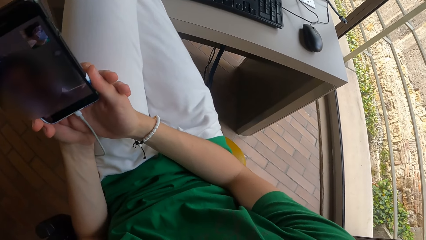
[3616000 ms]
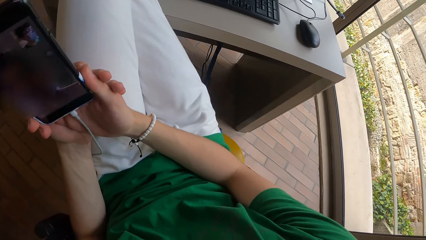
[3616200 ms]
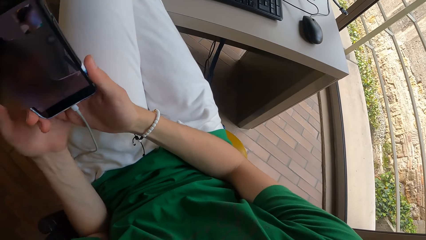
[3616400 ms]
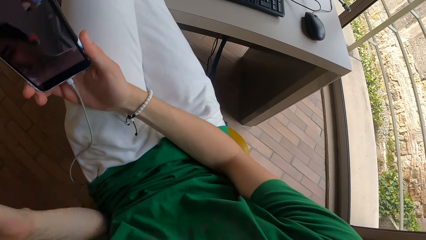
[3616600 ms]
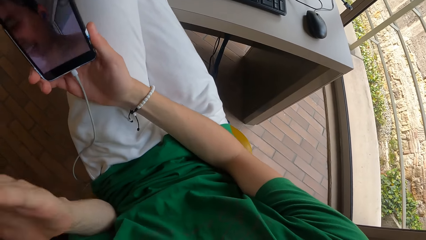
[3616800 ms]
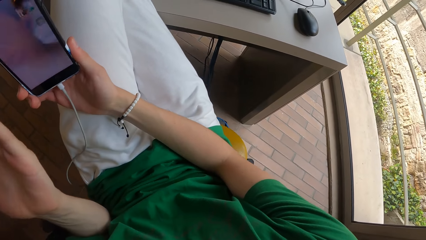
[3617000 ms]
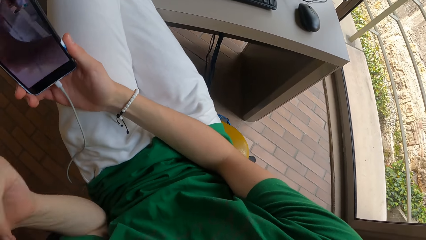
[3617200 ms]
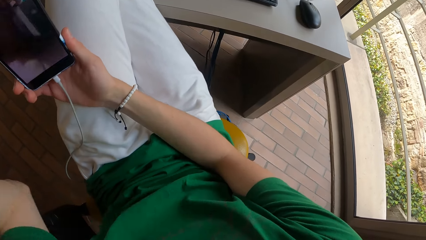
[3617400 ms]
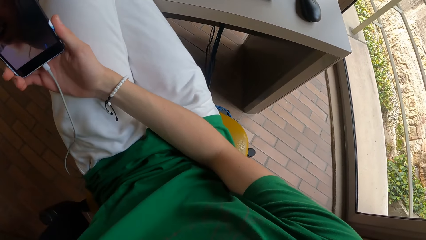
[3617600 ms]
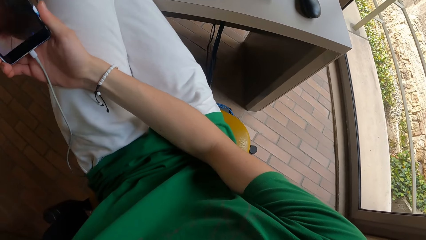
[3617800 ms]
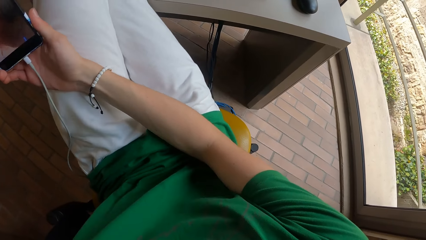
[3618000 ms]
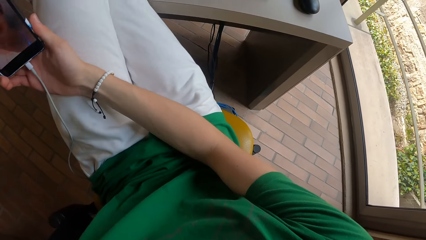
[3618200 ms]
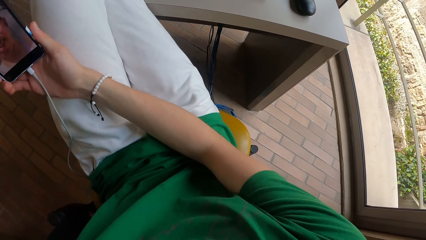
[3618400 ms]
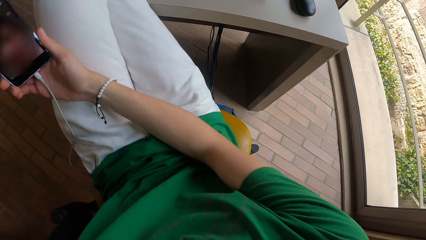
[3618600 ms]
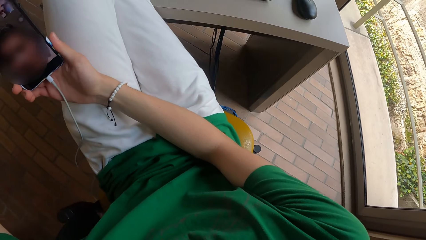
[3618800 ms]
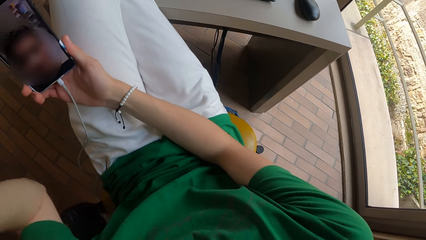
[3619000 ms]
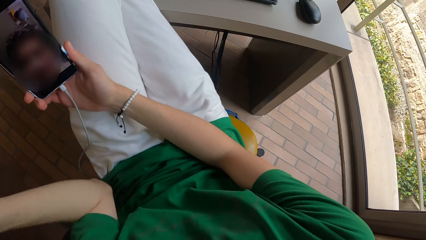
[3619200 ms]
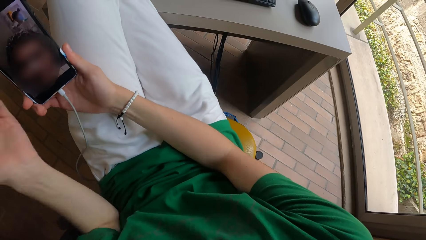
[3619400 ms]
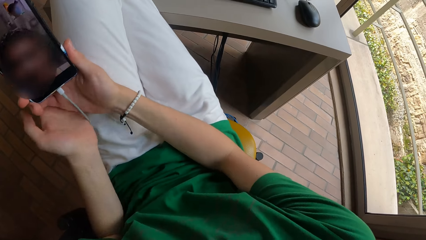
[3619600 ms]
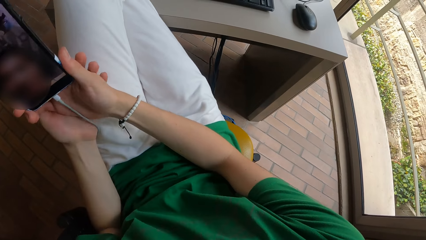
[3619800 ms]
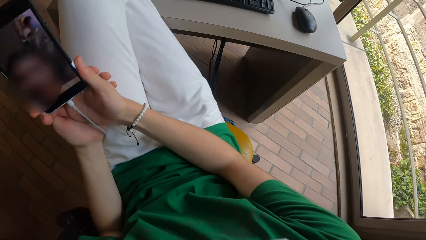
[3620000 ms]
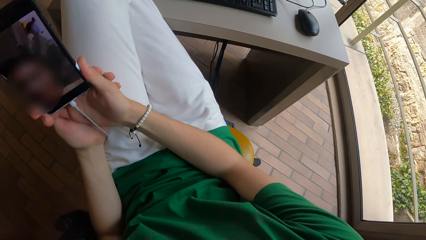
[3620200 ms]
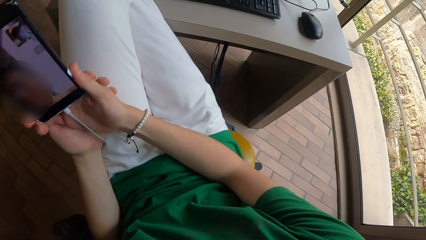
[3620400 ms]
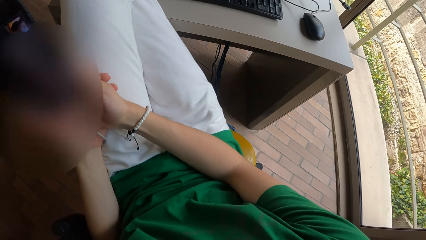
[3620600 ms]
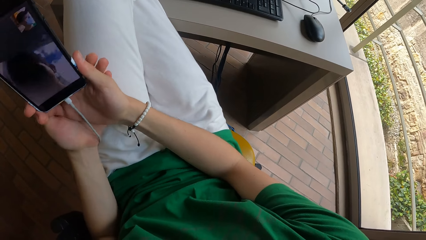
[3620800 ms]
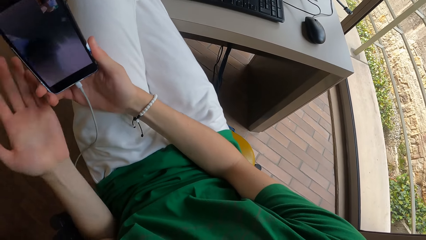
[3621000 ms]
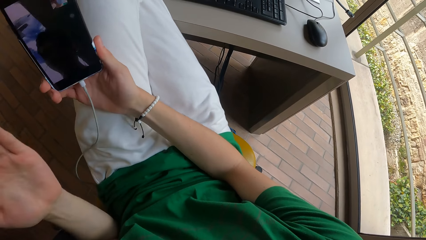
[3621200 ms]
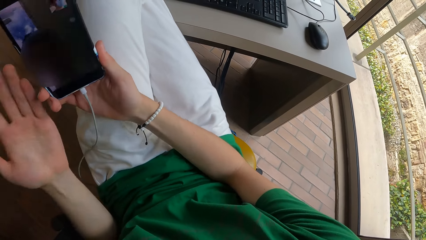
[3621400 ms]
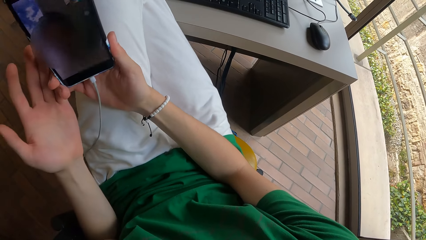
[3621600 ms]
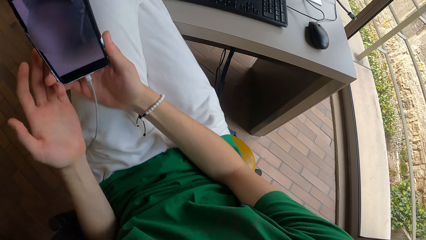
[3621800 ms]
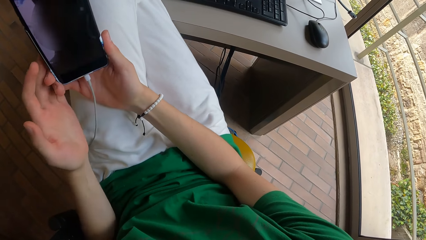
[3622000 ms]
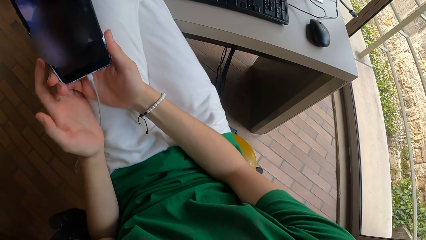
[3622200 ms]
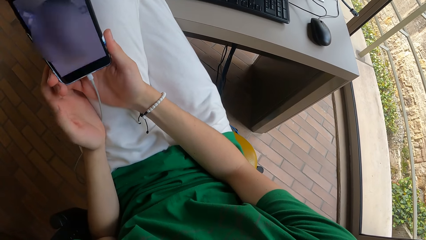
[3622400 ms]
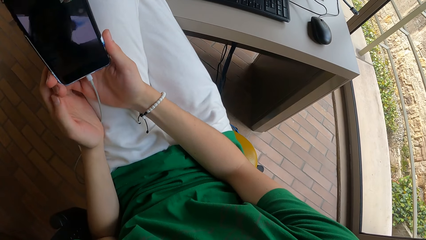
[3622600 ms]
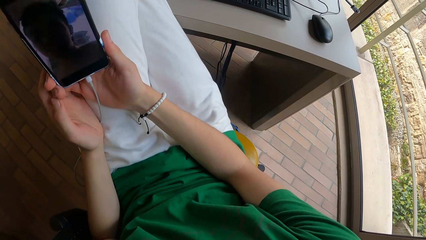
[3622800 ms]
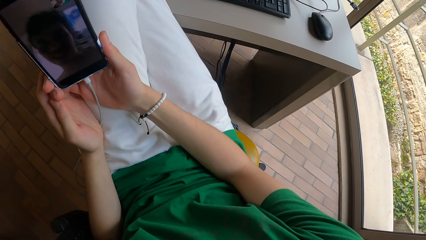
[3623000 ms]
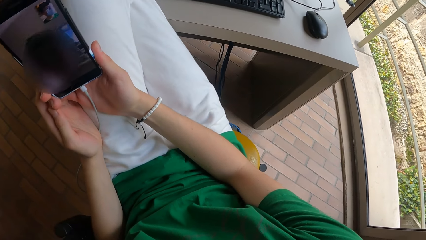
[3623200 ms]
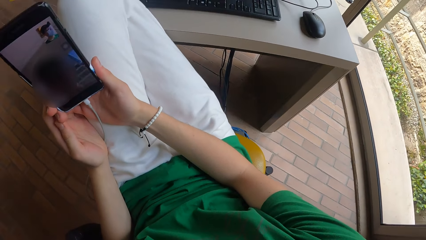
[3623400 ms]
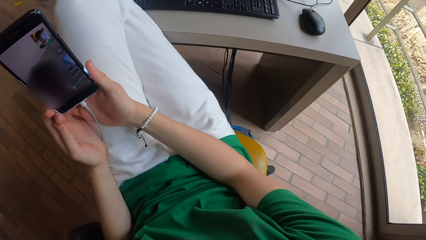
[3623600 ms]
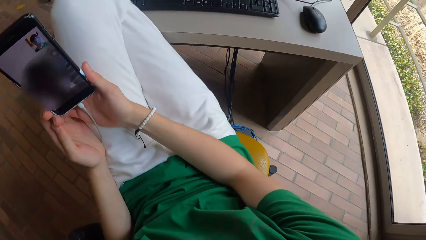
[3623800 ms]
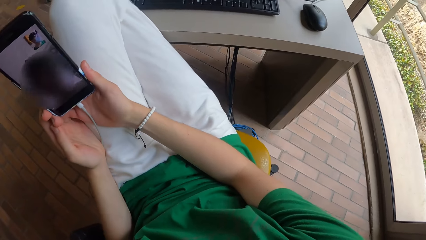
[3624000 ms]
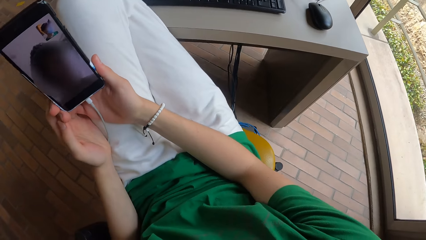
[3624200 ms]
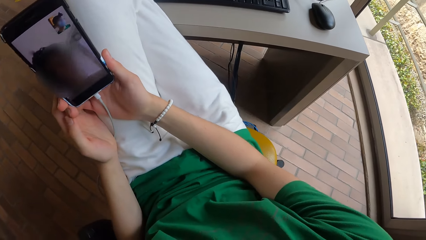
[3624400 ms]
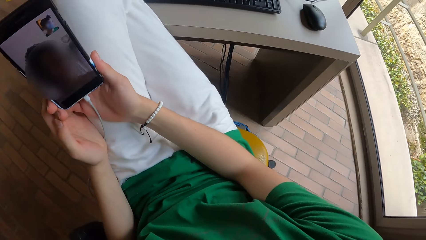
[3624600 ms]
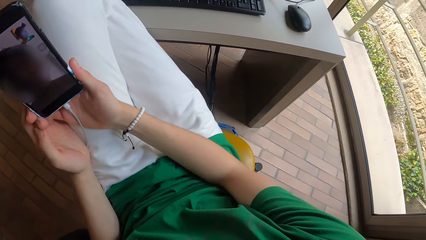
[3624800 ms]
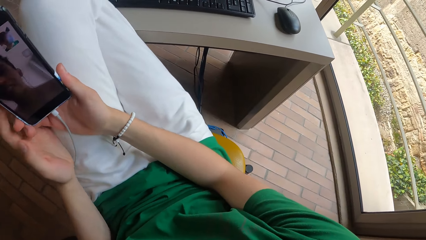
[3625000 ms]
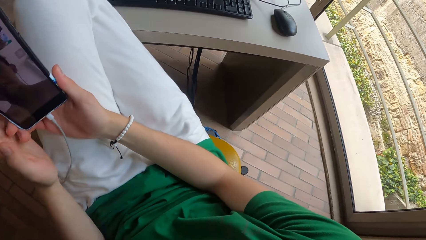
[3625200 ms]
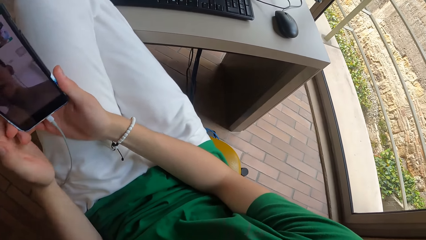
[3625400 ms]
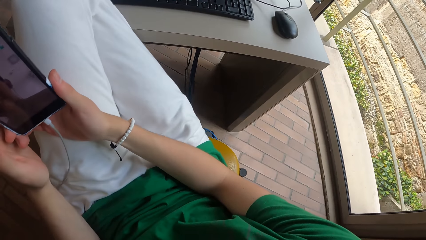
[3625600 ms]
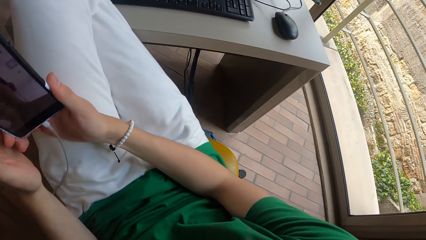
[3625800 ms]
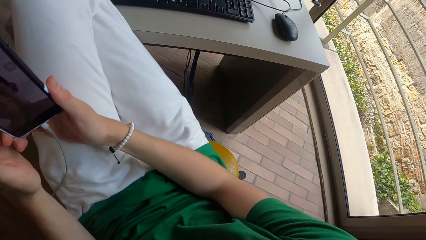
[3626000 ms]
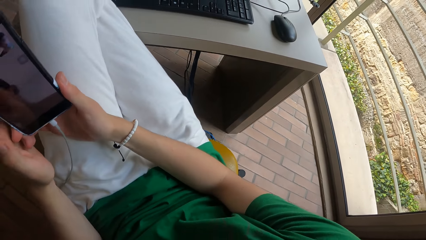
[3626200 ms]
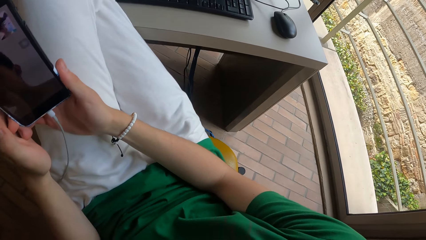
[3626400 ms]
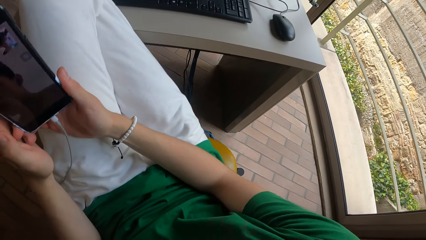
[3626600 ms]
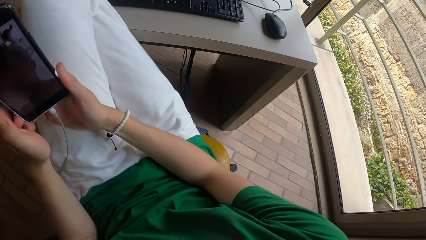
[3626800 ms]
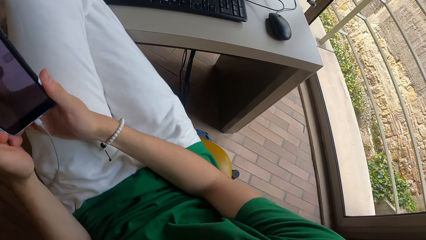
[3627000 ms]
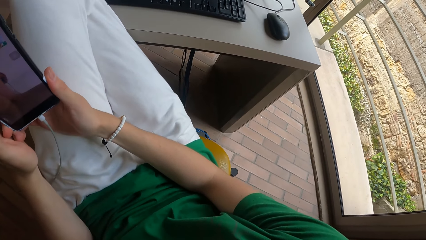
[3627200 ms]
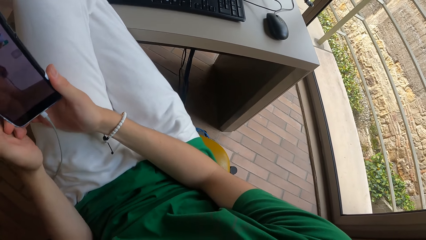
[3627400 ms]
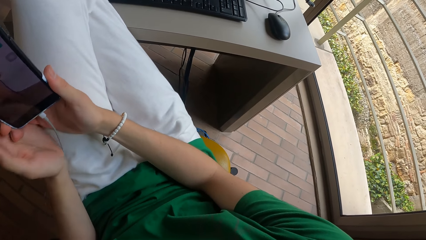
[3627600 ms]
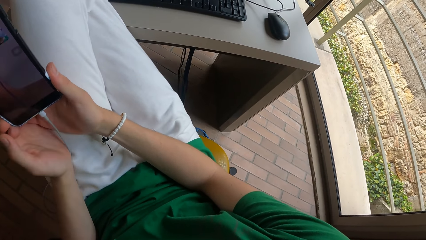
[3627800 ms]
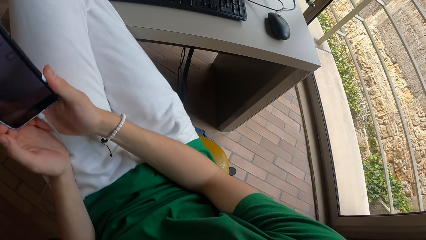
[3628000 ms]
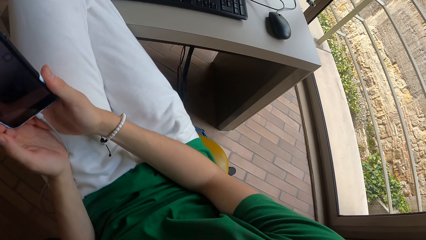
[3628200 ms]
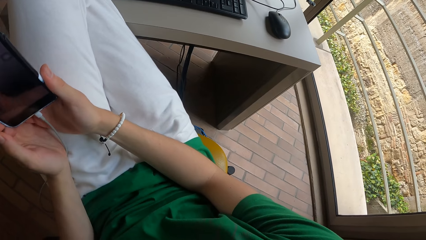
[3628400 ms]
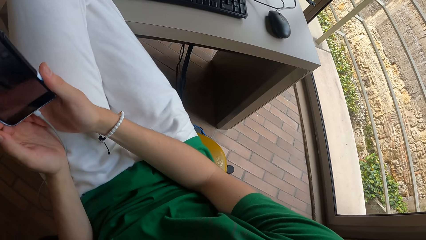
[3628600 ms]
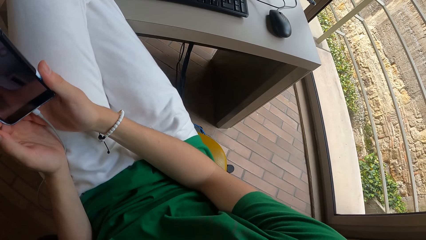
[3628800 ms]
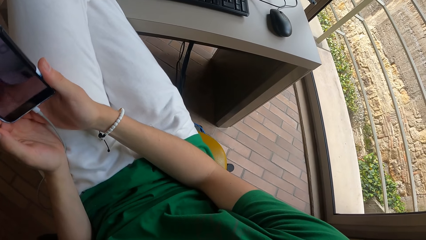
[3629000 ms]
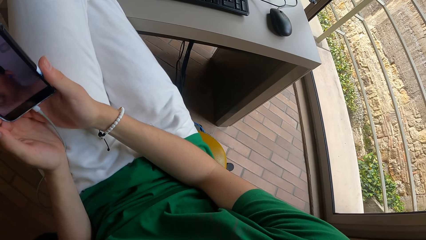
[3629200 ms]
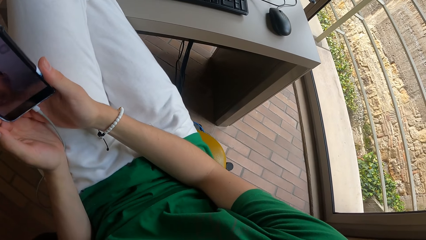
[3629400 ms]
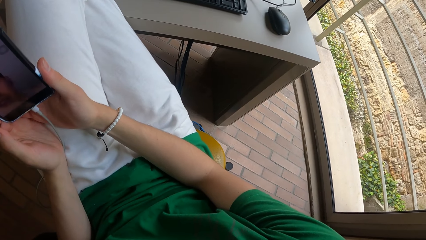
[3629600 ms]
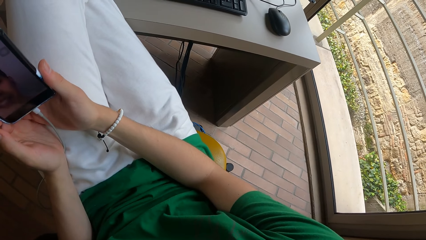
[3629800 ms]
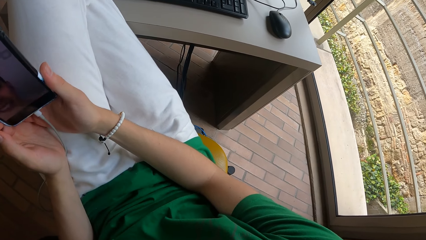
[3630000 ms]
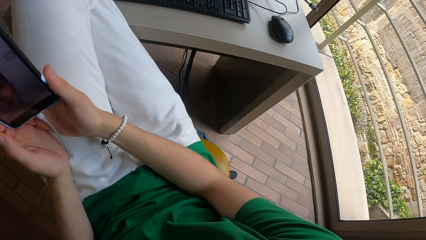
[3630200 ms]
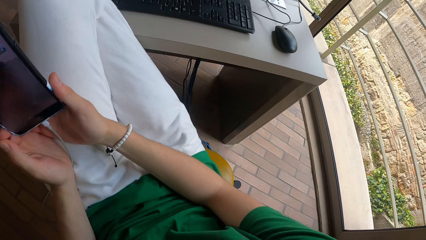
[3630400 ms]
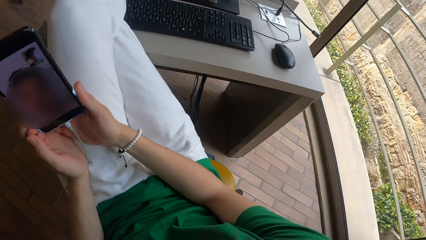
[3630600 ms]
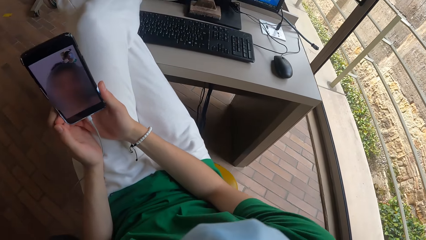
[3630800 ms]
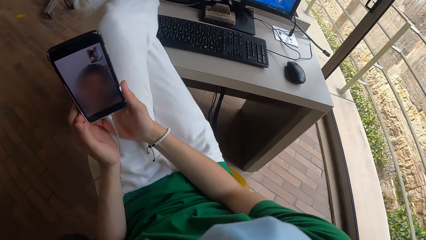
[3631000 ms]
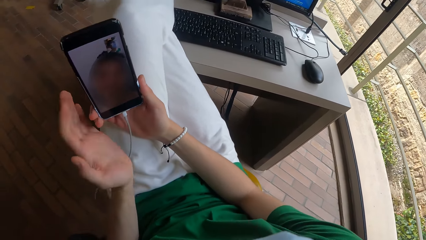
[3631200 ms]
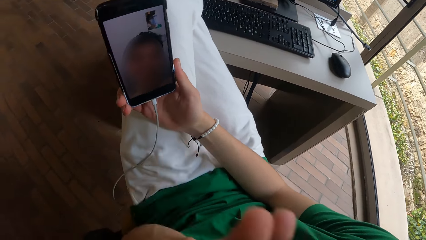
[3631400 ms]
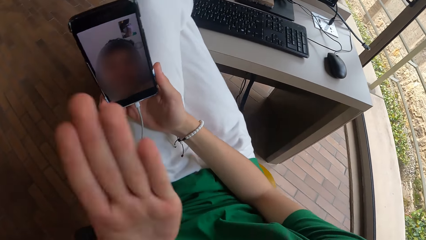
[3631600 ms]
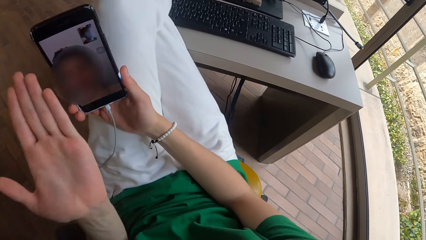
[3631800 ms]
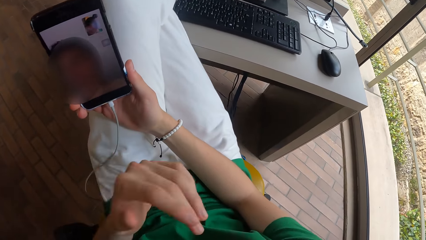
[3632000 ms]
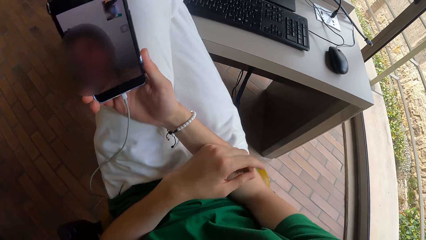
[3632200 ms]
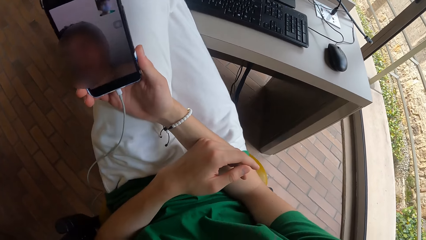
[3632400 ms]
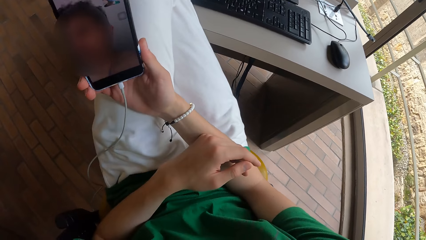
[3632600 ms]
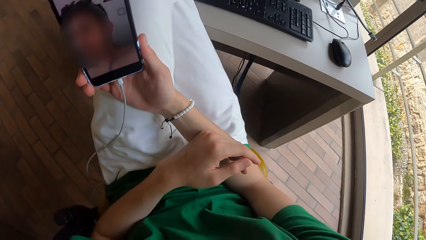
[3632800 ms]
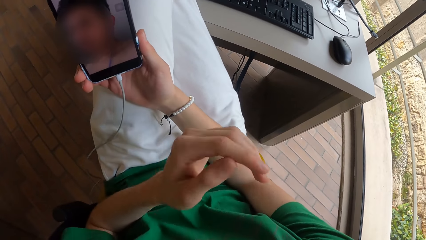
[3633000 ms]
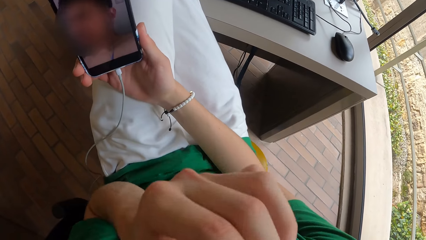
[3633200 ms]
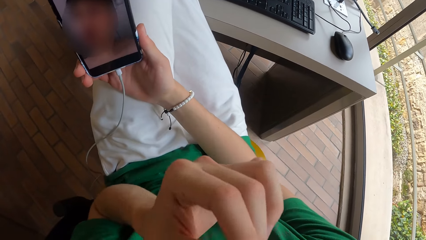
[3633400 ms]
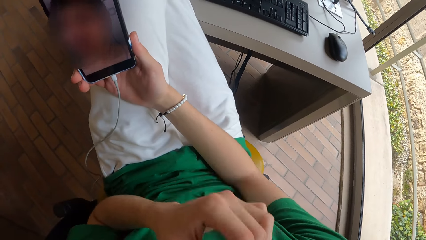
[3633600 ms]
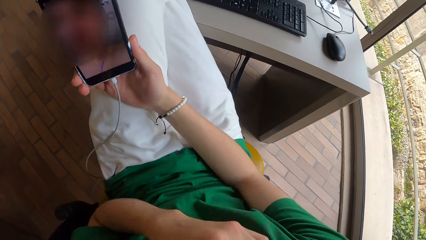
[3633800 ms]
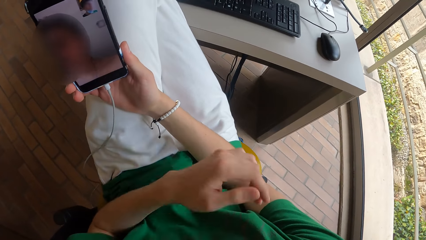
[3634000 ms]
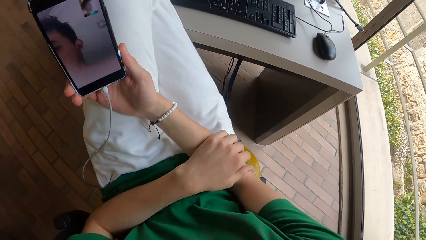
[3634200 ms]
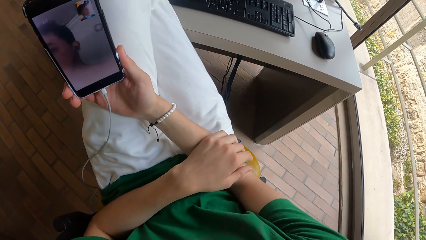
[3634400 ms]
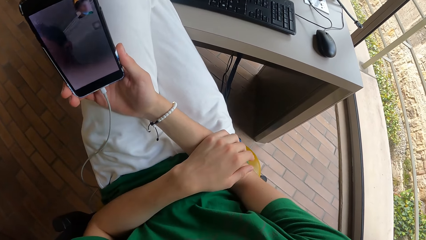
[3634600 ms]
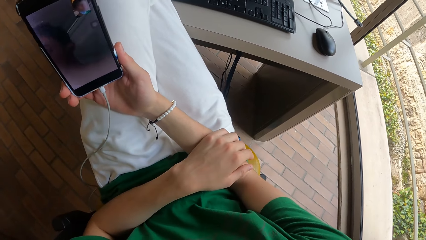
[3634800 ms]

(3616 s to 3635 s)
The camera wearer raises their left hand above their shoulder. They touch the other hand. They look at their phone. They blow a man a kiss with their left hand. They move their hand. They touch their nose with their left hand.
